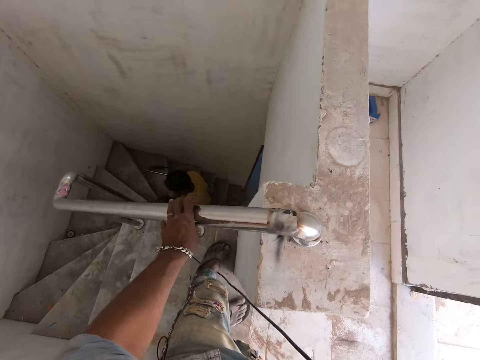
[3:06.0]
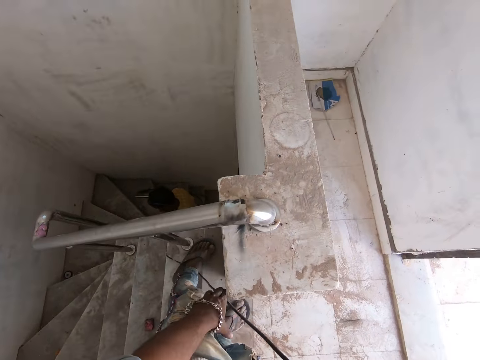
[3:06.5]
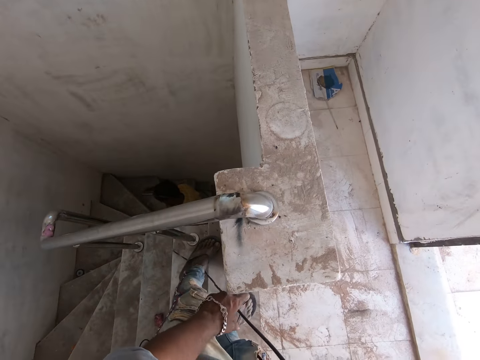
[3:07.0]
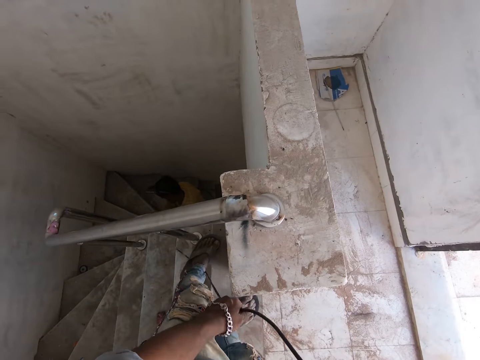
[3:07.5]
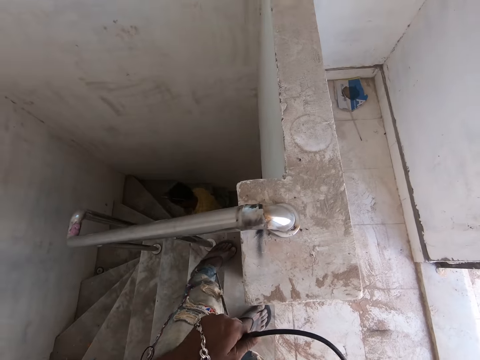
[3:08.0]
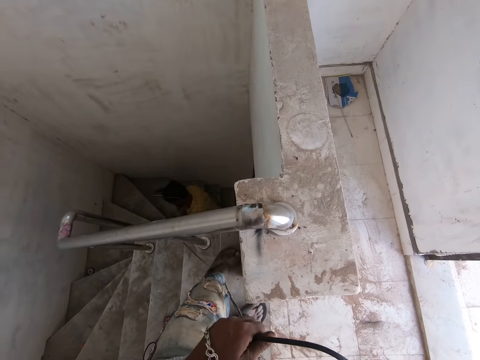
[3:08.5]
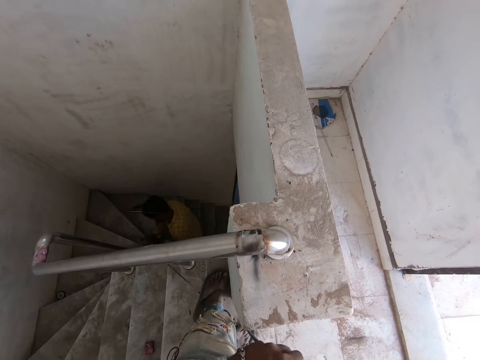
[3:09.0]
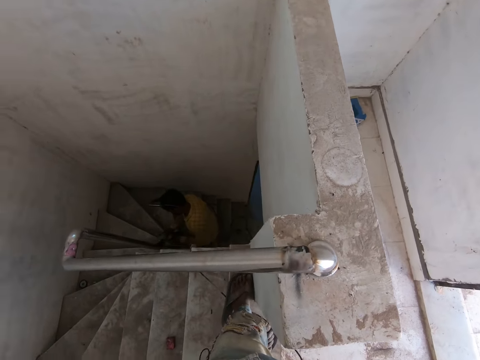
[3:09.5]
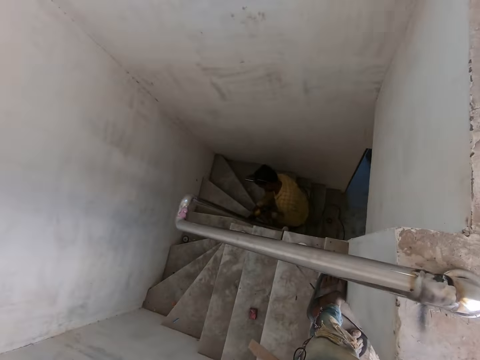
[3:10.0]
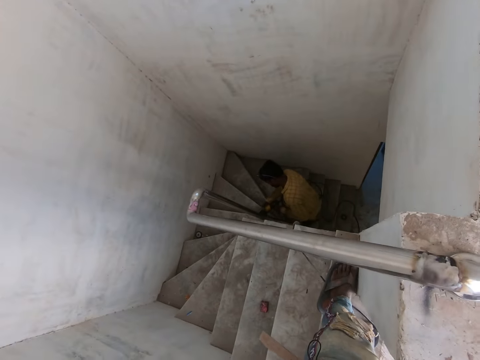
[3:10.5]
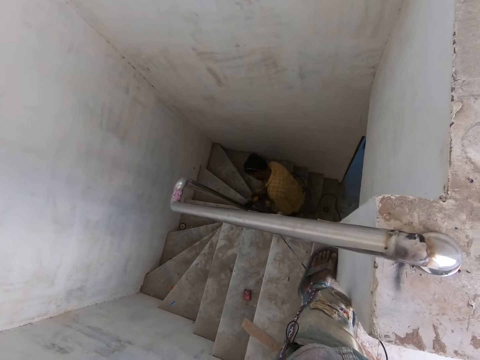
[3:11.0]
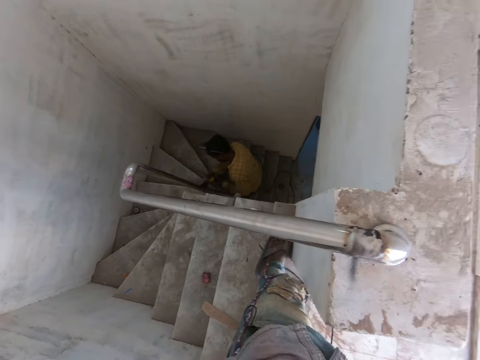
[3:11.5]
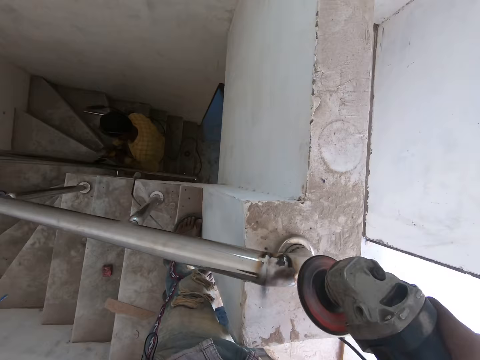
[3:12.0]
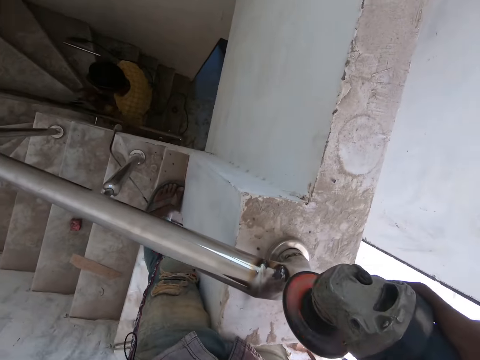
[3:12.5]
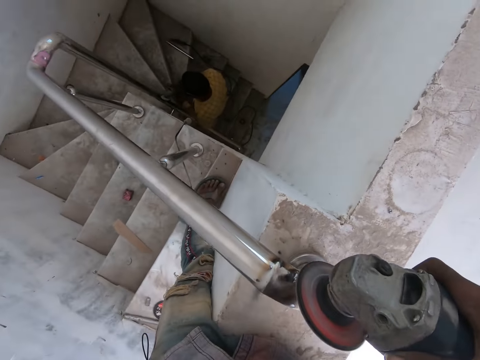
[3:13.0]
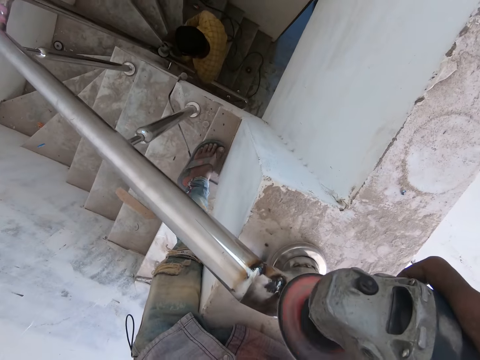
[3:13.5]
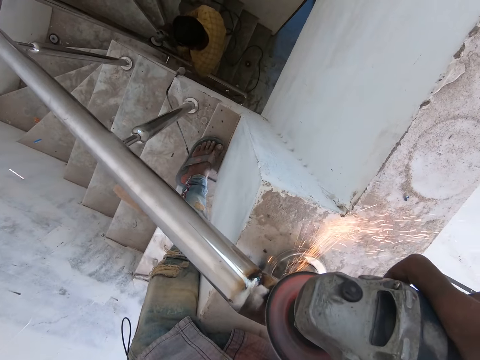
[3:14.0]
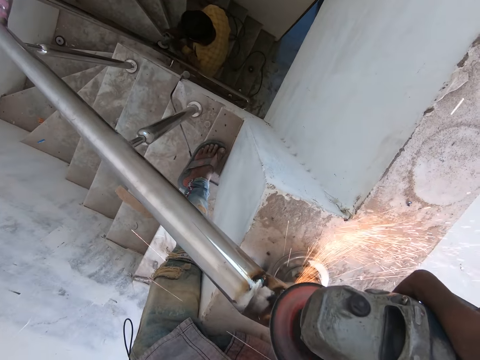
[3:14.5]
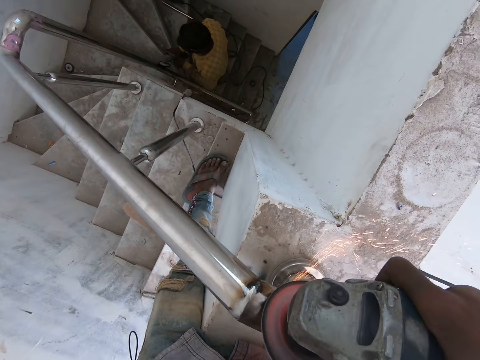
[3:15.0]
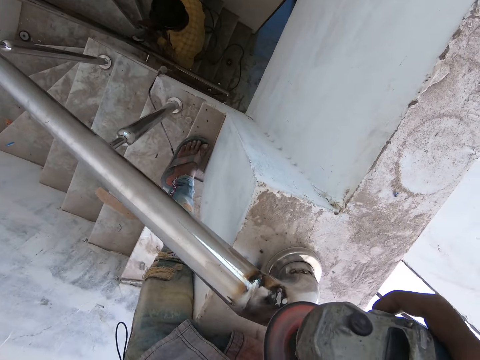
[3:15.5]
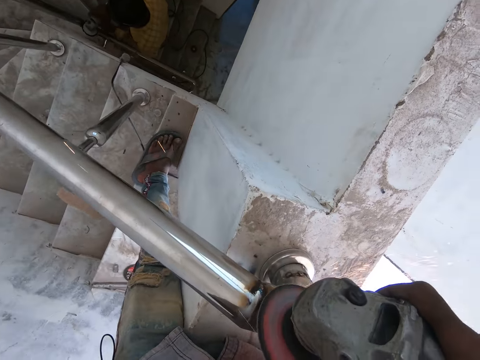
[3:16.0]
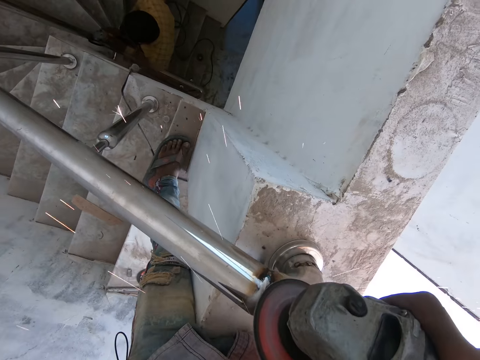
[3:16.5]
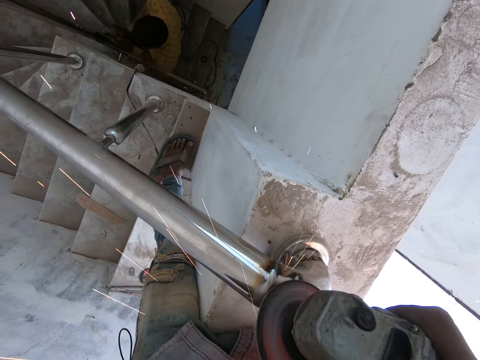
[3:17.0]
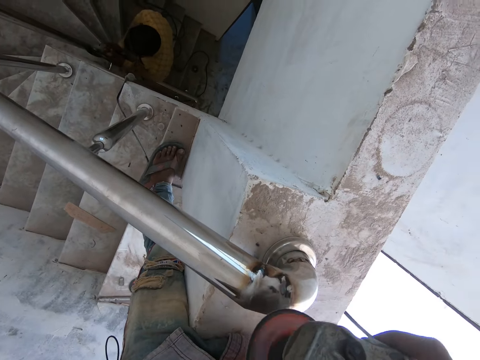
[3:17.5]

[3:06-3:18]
The camera wearer looks around the built house. He drags the wire of the angle grinder with his left hand. He looks around the built house again. A man sands the iron rod with the angle grinder in his right hand. The camera wearer sands the iron rod with the angle grinder in both hands. He looks around the built house again. He grinds the handrail with a grinder.

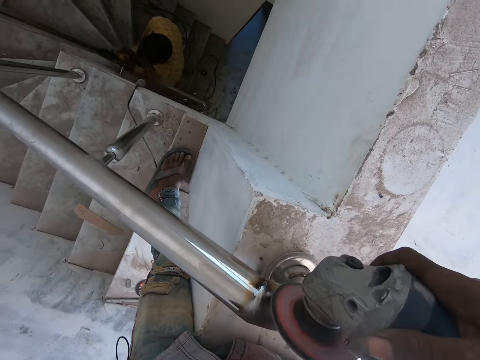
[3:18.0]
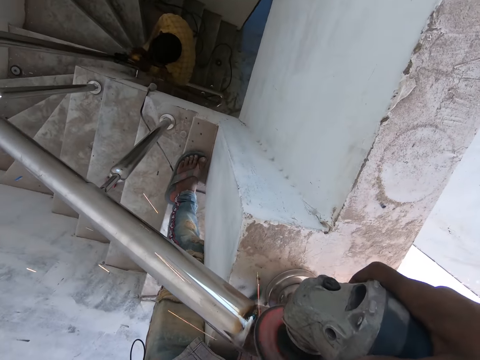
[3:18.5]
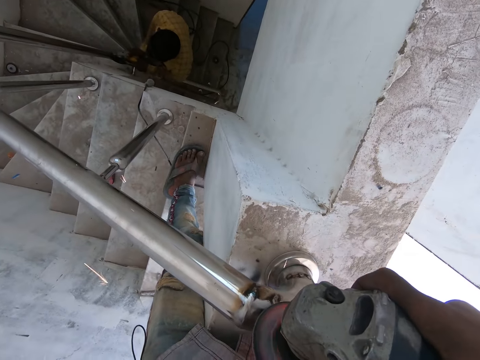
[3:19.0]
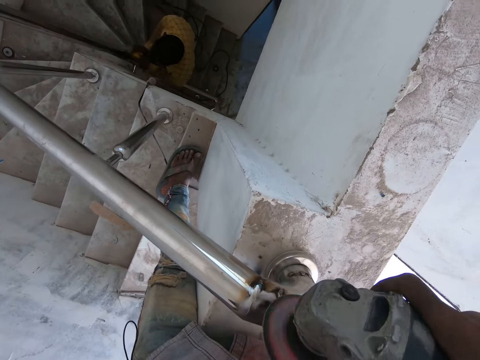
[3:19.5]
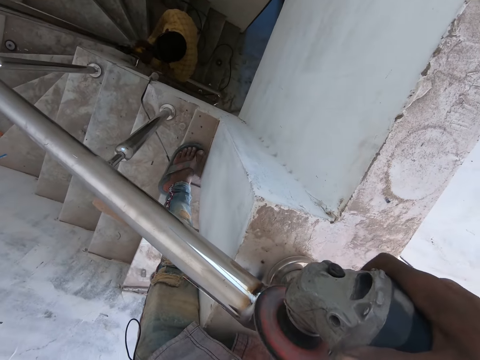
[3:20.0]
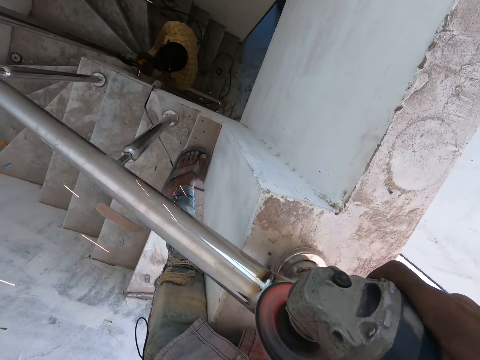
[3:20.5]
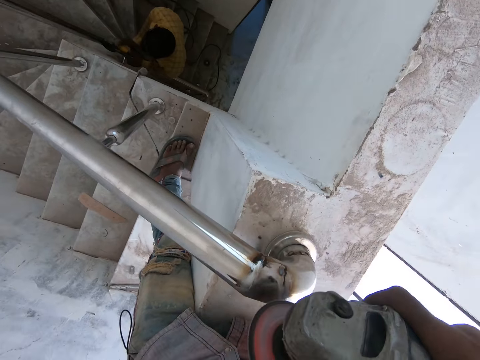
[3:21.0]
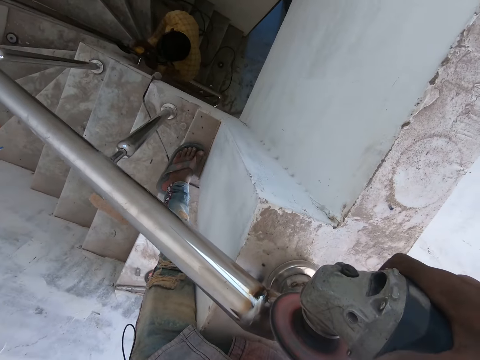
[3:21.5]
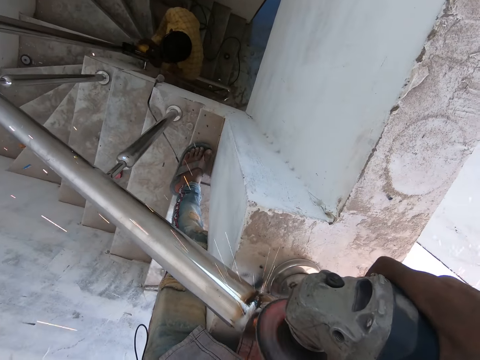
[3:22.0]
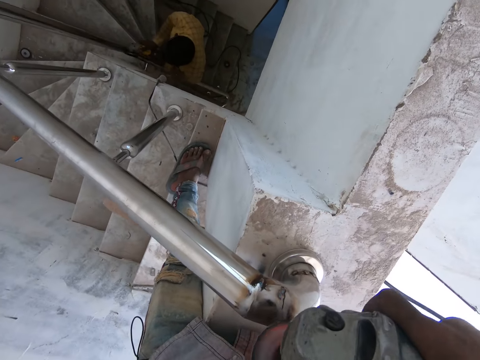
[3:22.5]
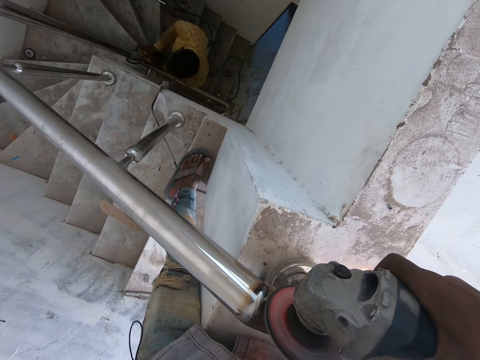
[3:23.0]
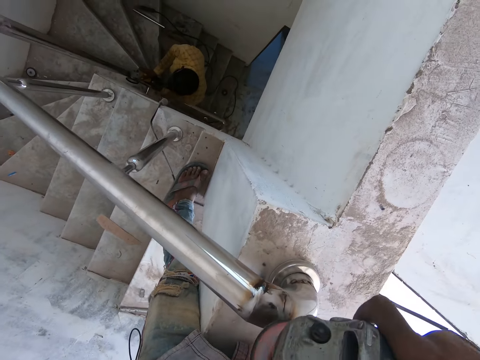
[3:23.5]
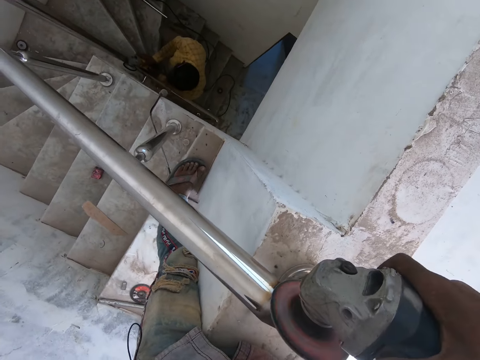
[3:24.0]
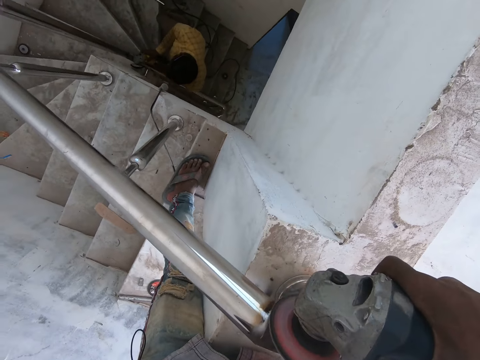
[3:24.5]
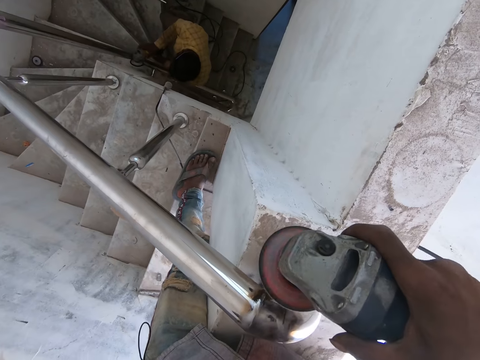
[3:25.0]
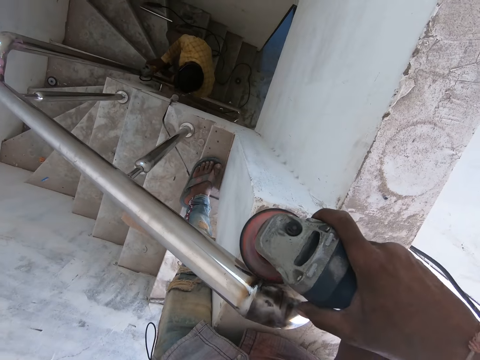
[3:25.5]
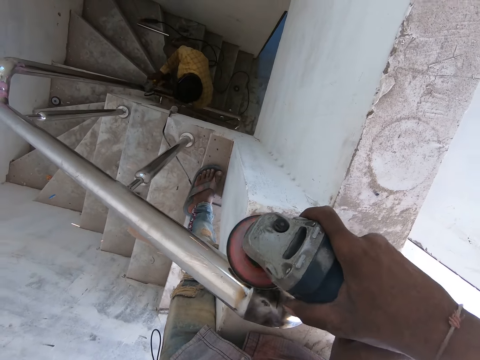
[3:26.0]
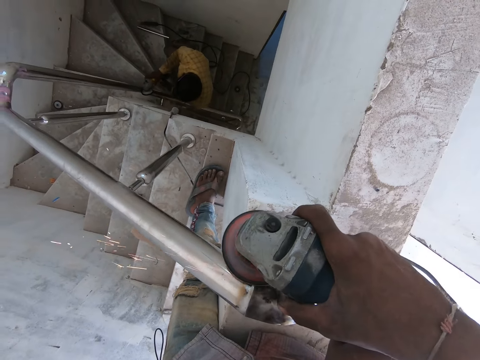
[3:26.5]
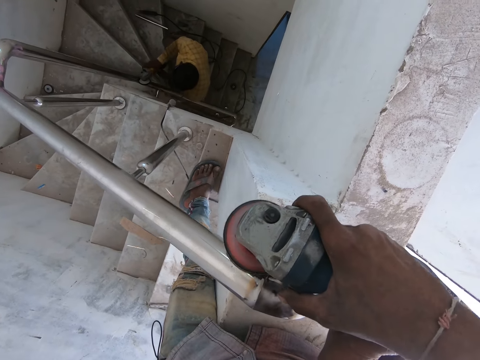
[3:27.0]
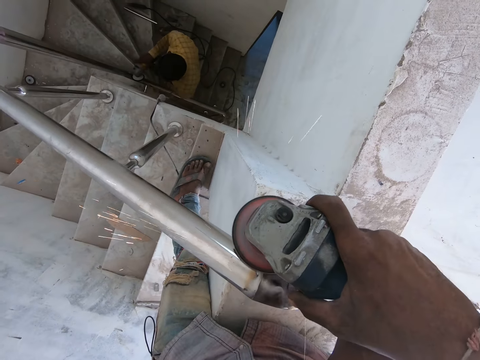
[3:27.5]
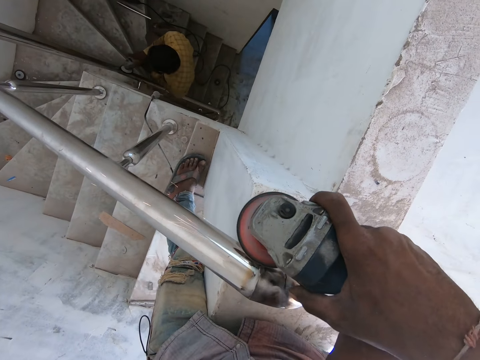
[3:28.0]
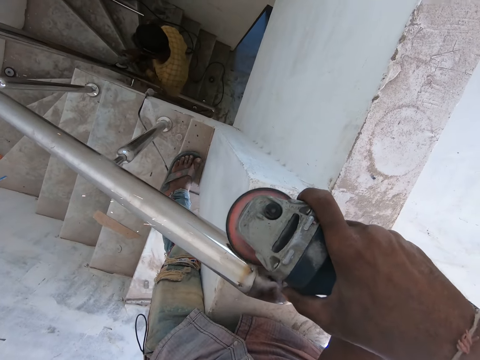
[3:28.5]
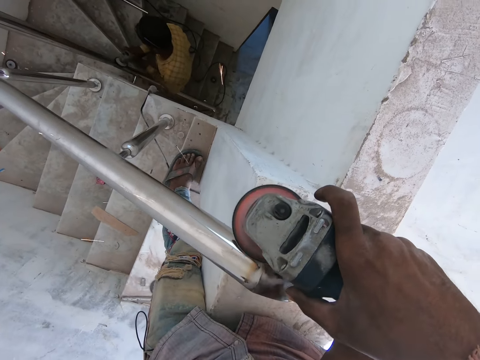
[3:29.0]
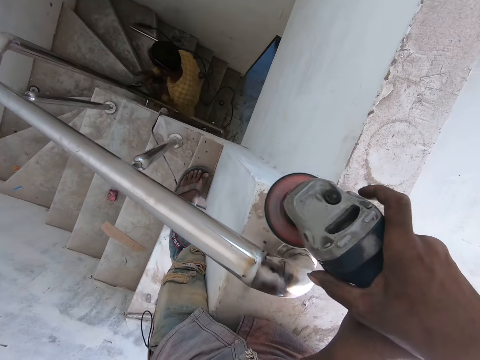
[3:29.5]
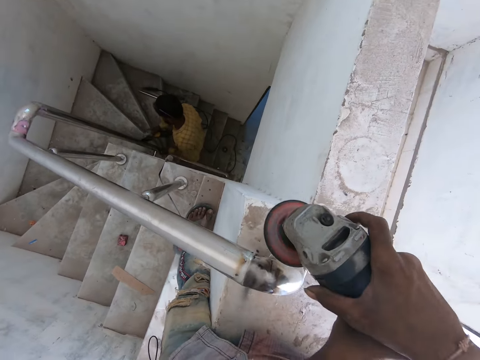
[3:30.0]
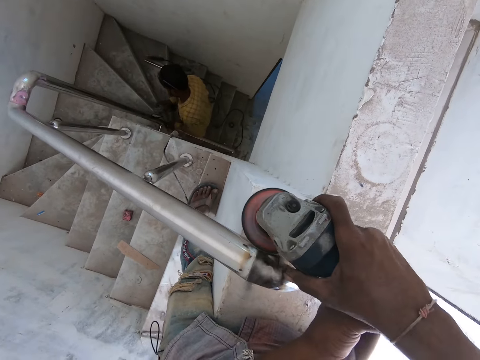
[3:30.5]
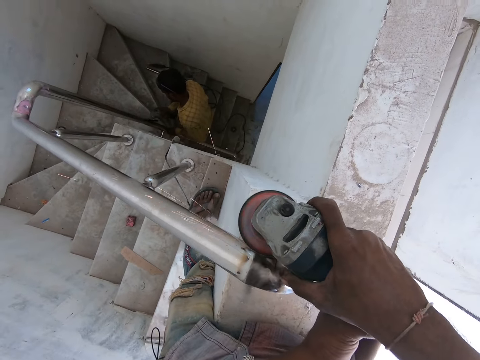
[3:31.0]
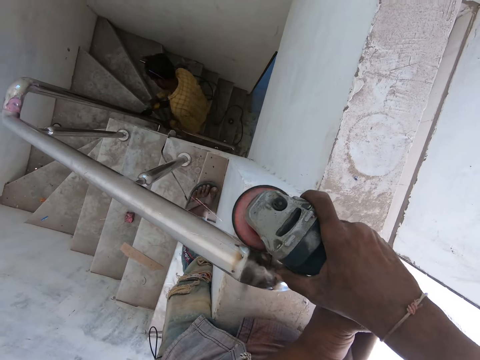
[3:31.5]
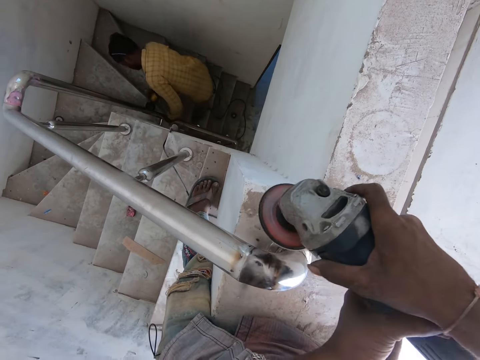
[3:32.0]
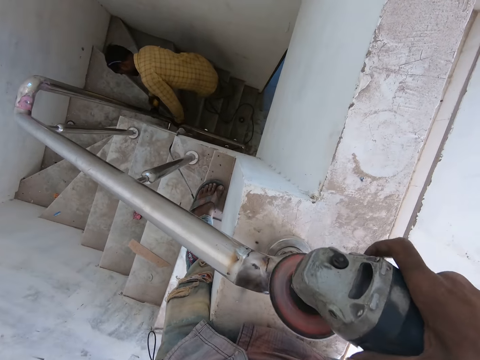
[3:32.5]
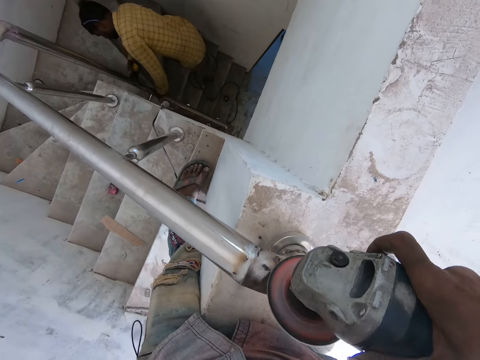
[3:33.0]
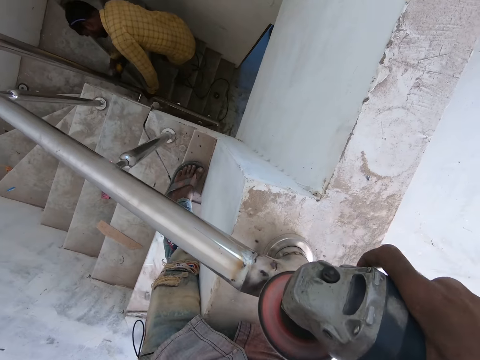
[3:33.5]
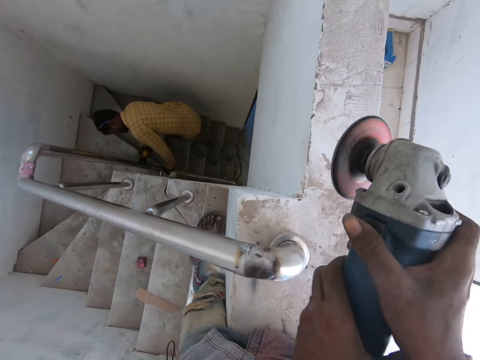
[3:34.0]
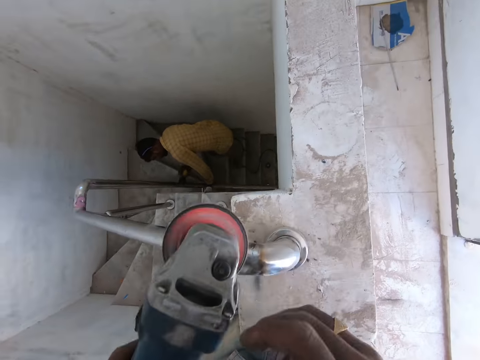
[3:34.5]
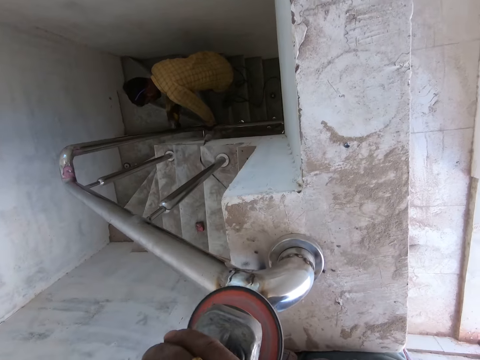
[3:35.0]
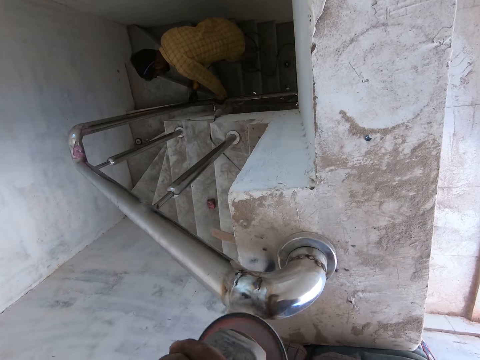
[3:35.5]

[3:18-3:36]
The camera wearer grinds the handrail with a grinder. They grind the handrail with the grinder repeatedly.
